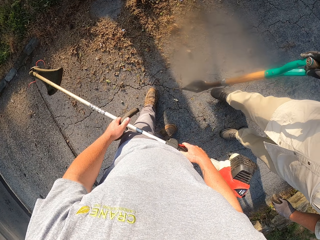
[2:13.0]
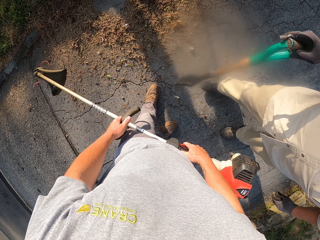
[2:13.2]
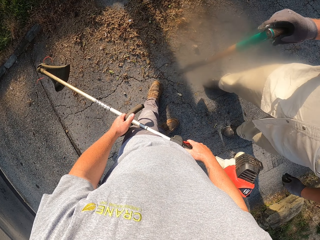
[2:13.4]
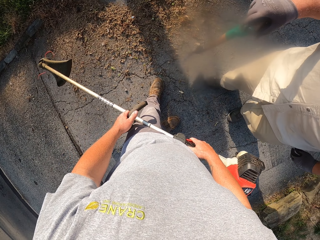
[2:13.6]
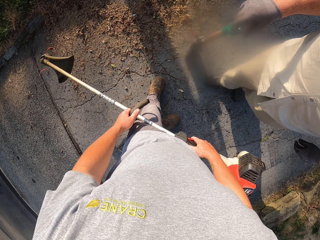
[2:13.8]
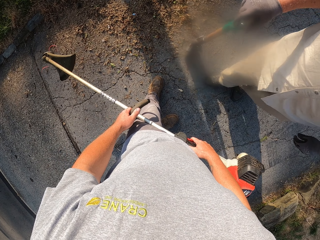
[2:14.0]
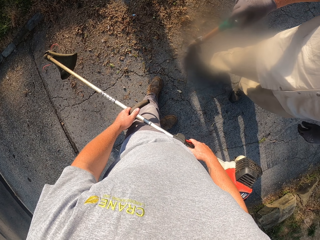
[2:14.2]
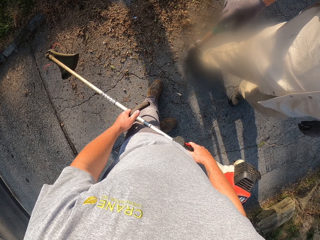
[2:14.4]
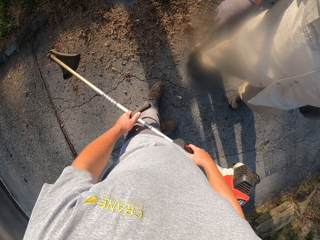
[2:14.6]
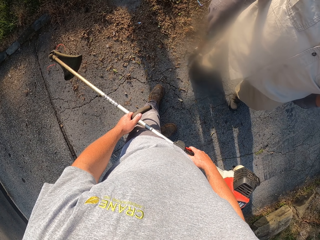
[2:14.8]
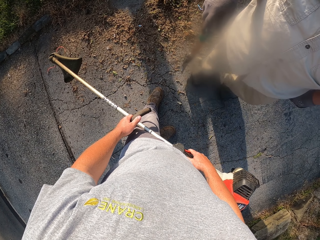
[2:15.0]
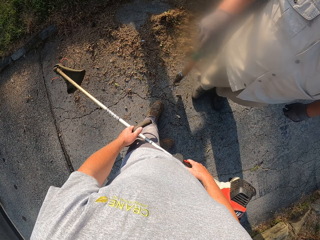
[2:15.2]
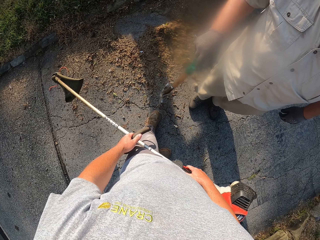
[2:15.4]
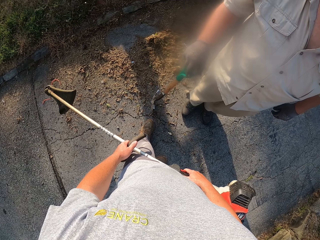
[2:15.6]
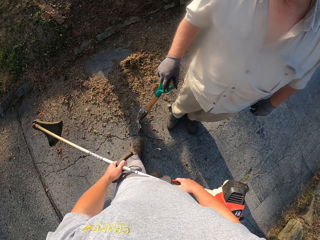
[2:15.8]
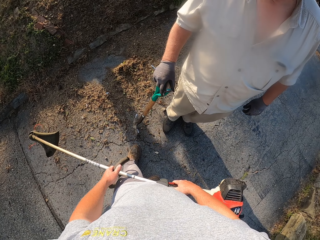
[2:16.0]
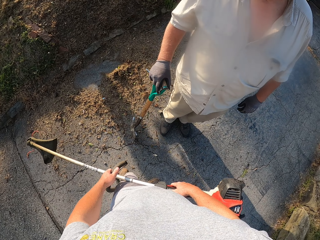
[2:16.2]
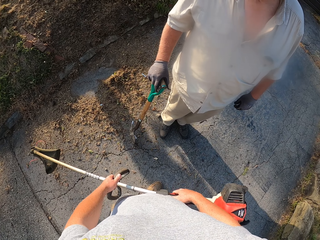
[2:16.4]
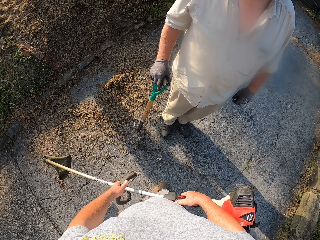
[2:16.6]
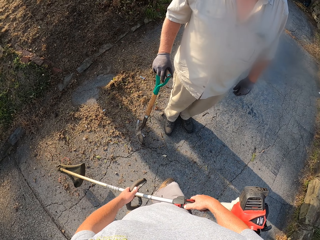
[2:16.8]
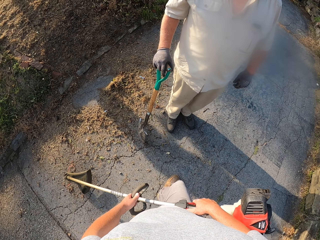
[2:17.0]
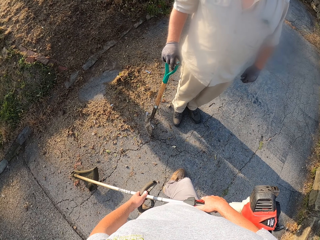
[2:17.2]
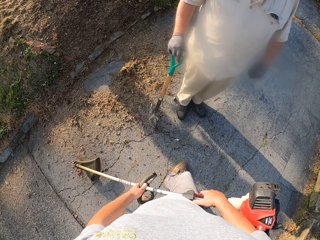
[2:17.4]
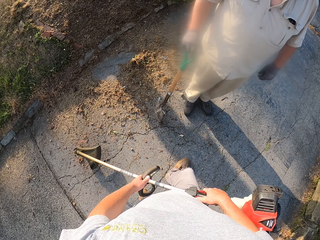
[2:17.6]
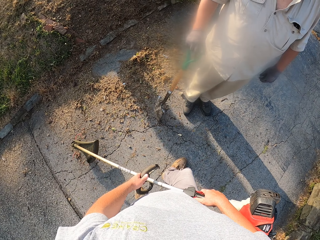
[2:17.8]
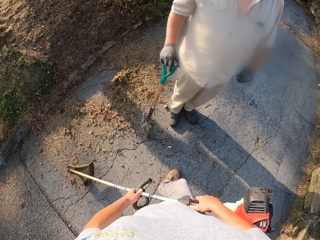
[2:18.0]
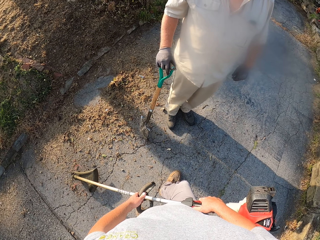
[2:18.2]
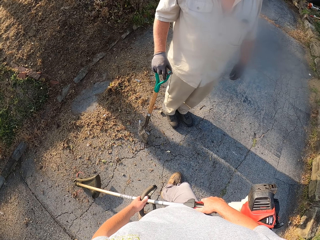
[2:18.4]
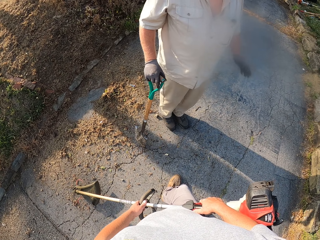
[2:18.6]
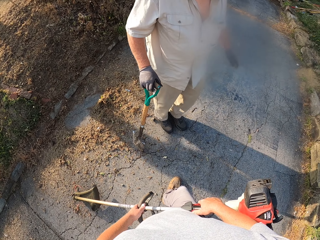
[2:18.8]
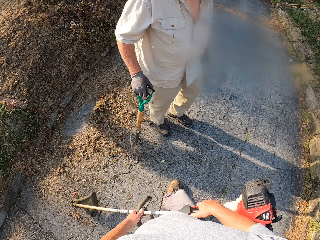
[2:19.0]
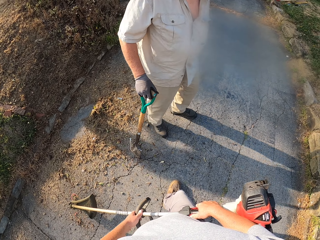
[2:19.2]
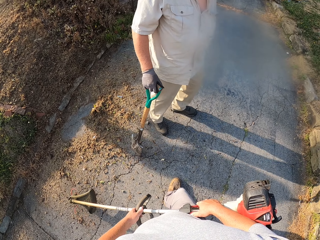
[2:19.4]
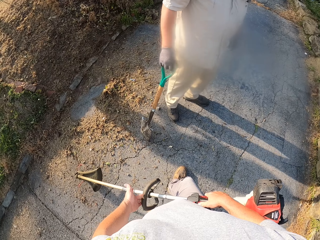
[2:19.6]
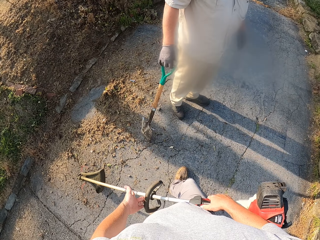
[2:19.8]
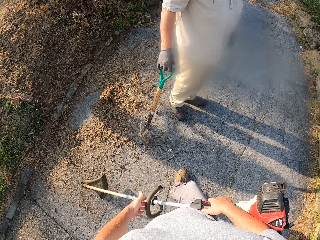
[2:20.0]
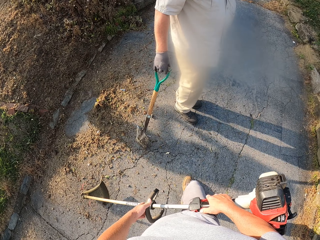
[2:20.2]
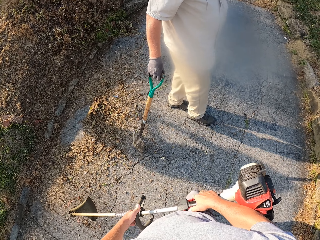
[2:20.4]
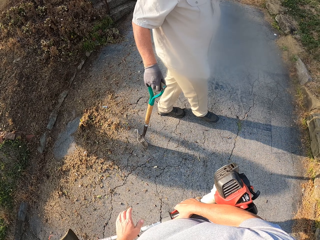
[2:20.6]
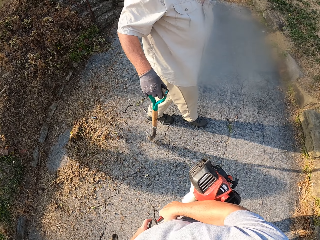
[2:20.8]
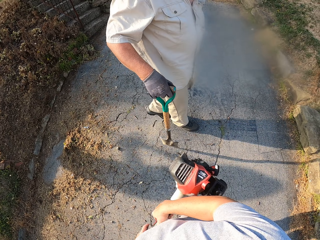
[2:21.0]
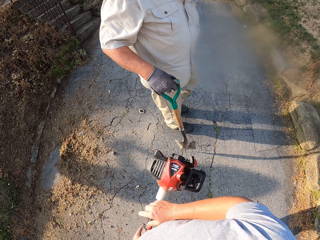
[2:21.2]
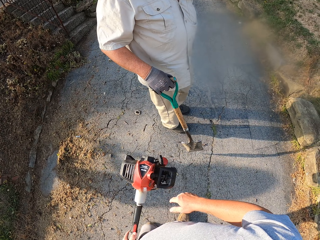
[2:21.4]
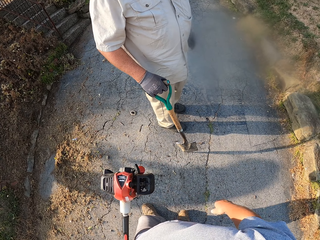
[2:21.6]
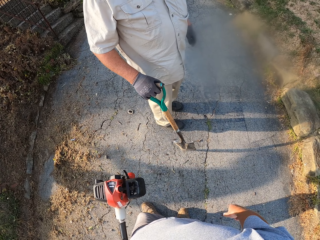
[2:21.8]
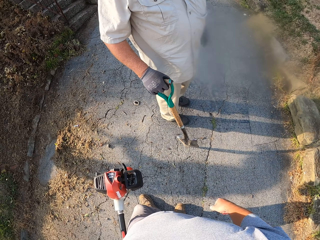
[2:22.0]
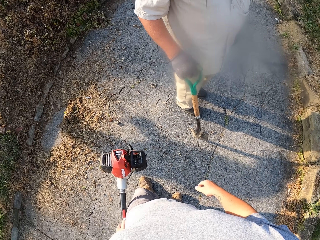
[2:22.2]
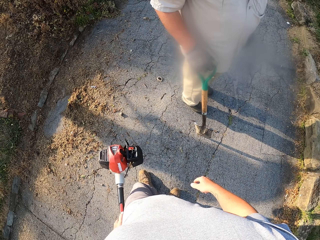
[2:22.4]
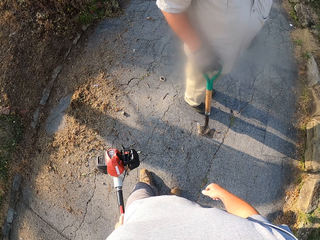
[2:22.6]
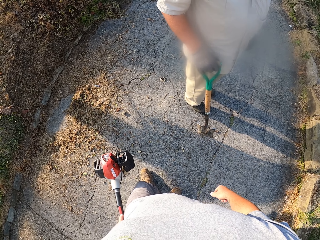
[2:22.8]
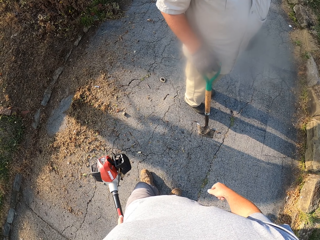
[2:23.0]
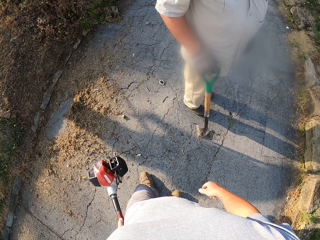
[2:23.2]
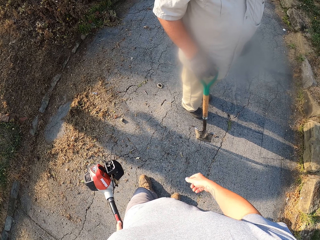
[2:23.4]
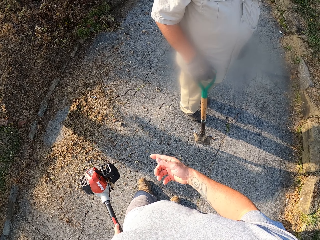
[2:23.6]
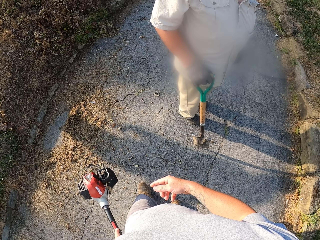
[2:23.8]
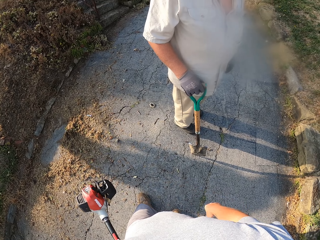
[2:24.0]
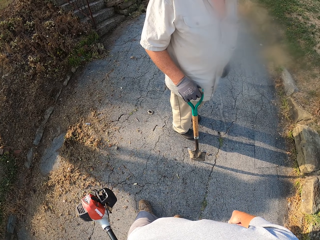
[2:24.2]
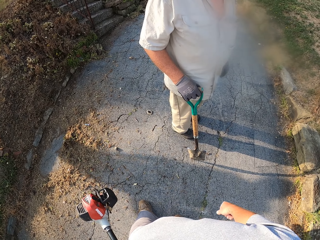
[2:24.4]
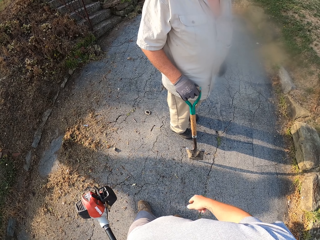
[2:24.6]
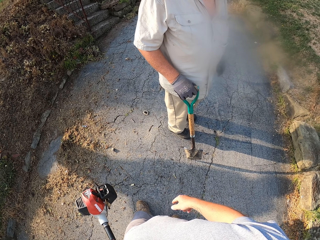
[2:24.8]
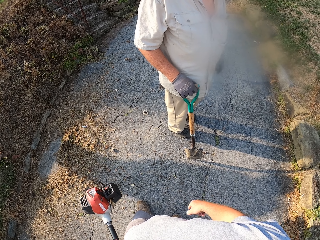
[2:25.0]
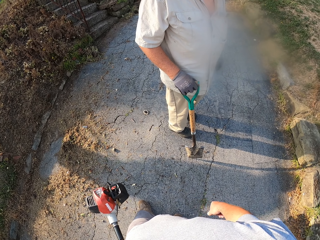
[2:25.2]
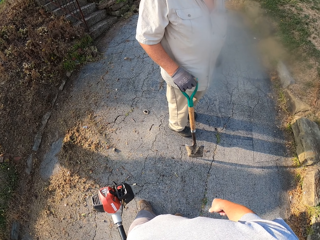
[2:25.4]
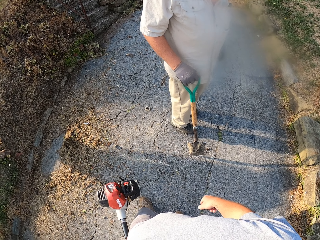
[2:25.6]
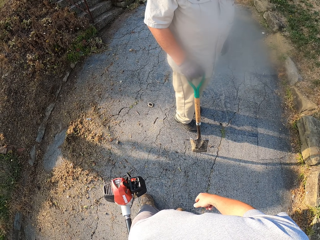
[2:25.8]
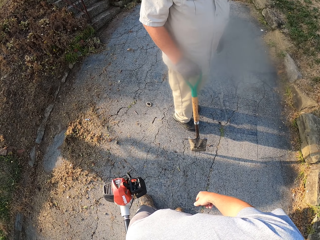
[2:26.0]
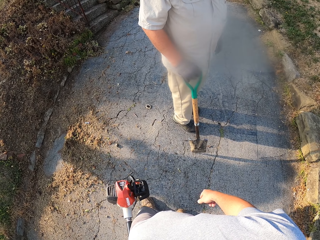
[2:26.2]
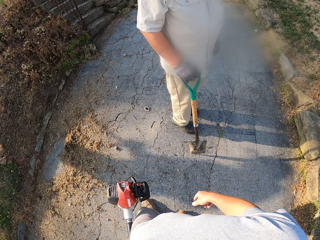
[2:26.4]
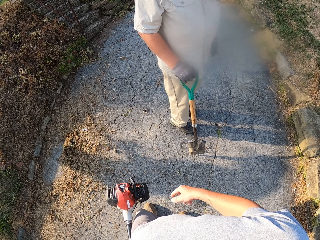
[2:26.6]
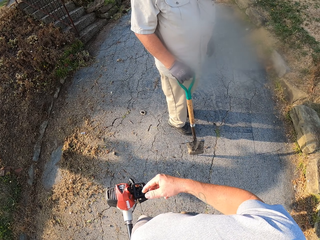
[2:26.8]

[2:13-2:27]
The camera wearer talks with a man. They withdraw the right hand from the grass trimmer. They point a finger. They interact with the man.

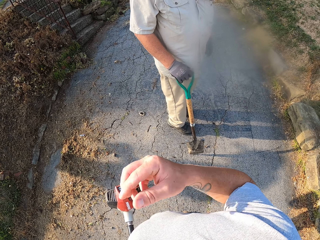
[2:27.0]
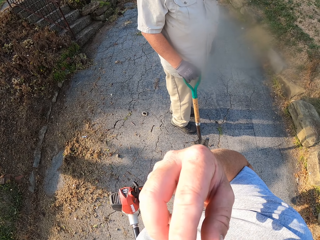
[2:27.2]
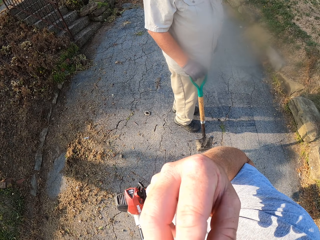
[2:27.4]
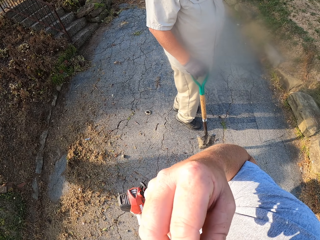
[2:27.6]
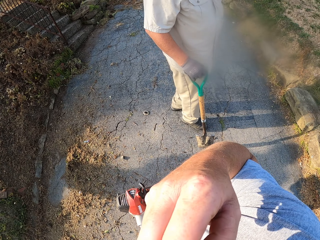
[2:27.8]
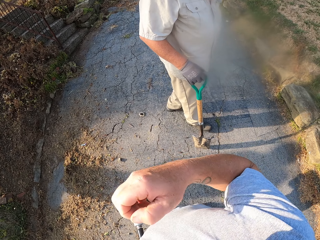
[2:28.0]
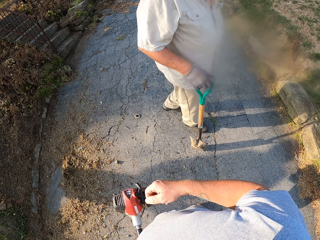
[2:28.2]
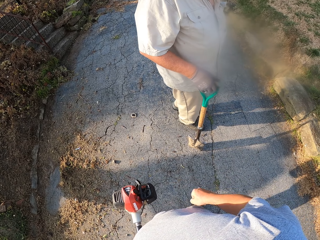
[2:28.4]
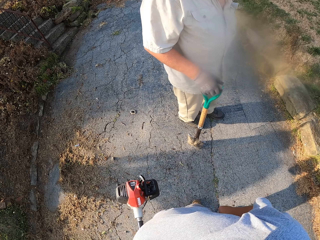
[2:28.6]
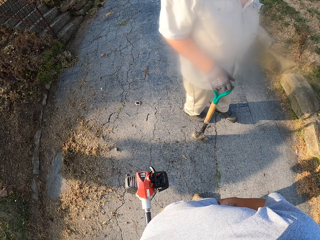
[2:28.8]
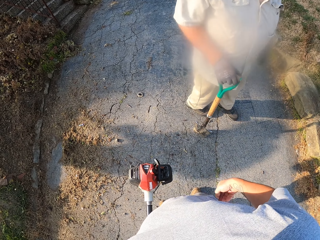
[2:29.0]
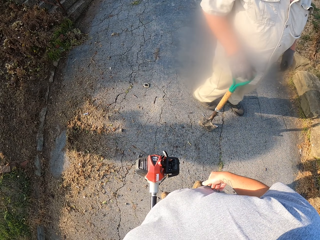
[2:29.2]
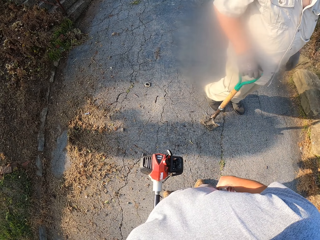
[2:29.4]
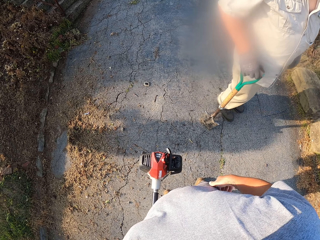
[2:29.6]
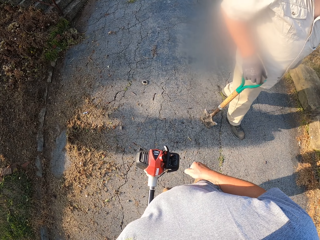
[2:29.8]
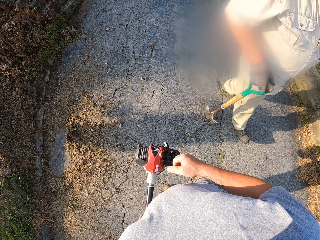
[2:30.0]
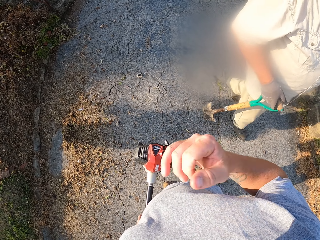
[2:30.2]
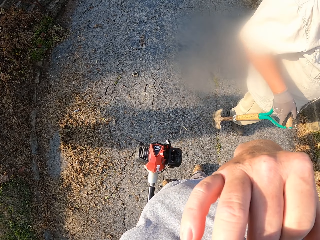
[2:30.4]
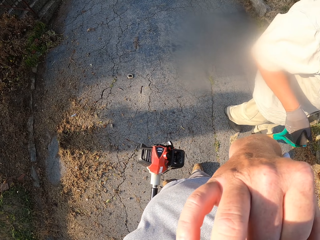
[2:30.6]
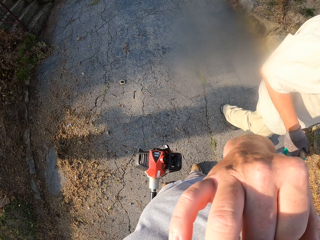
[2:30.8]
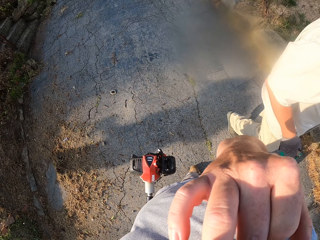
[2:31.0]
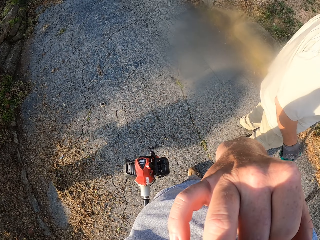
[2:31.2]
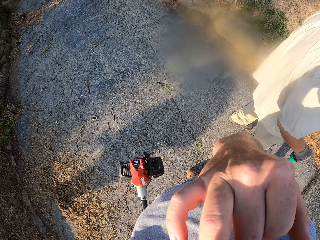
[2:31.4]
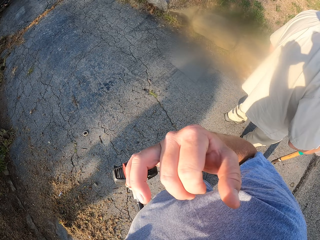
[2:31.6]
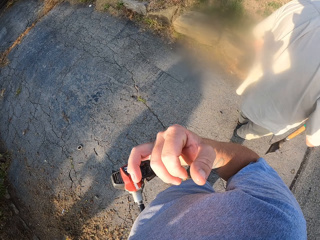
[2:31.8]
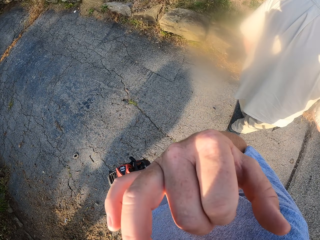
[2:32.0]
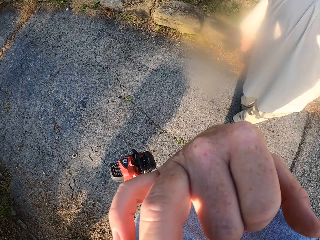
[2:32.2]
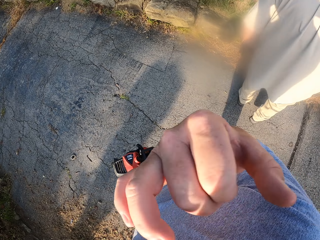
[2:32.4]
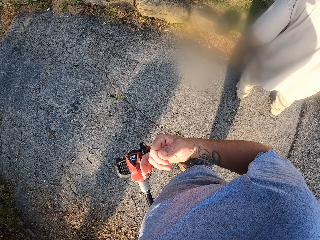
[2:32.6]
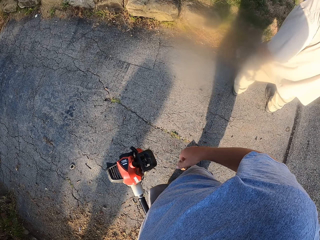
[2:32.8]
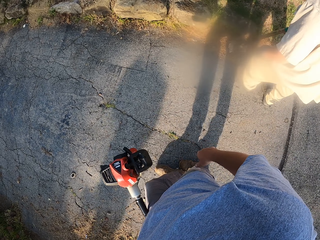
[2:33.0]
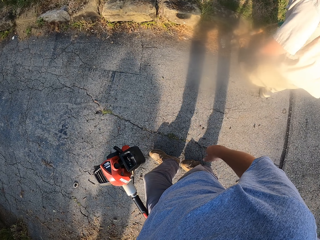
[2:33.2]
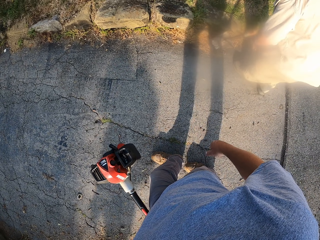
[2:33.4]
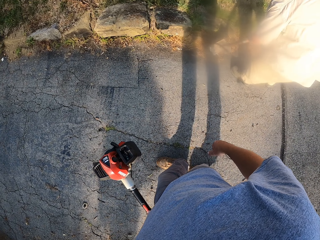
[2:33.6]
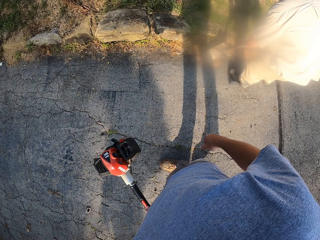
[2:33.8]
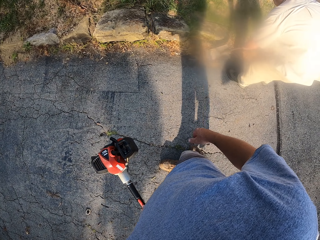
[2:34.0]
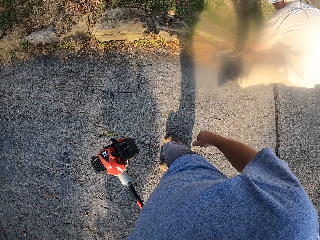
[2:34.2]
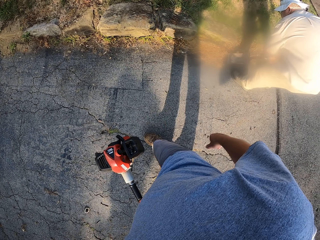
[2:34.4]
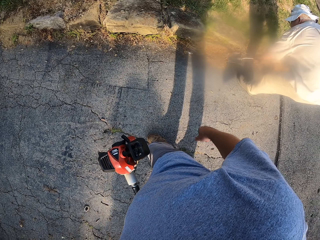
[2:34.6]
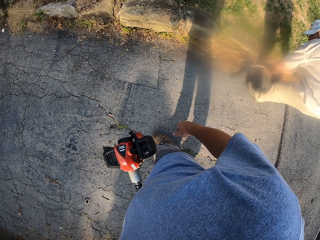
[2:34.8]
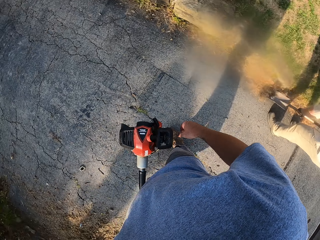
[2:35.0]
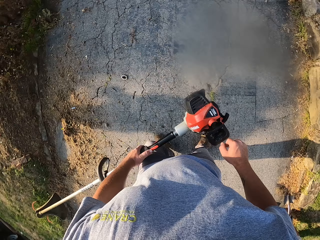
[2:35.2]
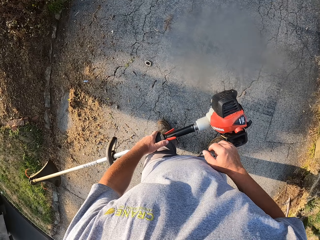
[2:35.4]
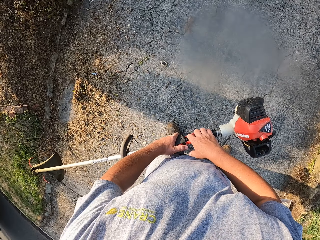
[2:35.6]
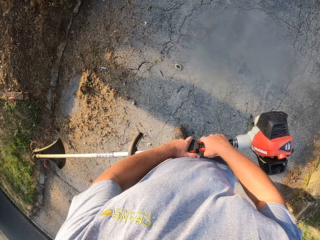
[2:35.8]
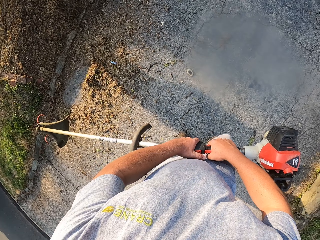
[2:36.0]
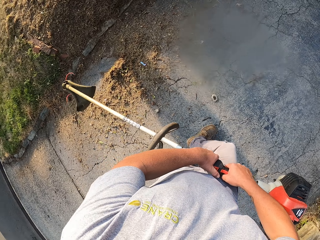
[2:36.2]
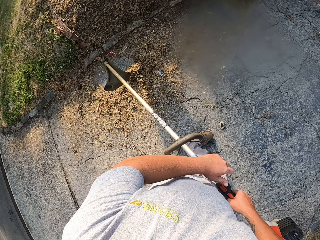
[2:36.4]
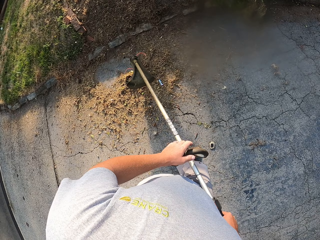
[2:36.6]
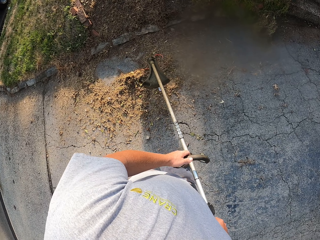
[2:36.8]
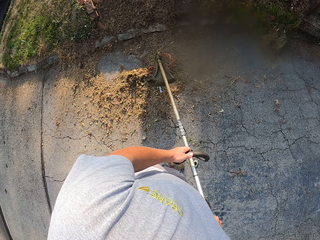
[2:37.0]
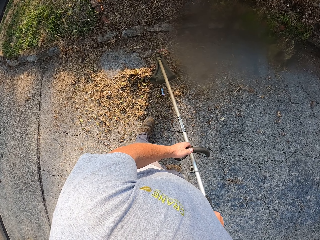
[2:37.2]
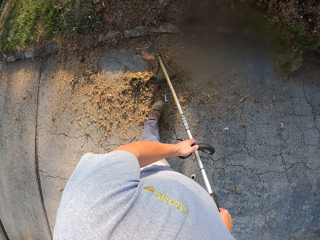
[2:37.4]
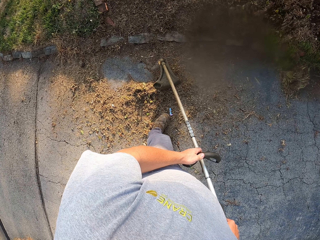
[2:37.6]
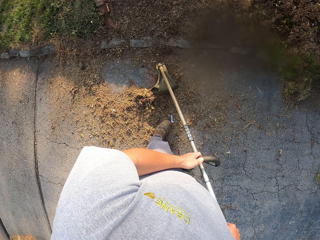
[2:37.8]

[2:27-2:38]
The camera wearer raises the right hand towards something. They interact with a man. The camera wearer withdraws the right hand from something. They raise the right hand towards something, withdraw the right hand from something, walk on the foot path and hold the grass trimmer with both hands.
